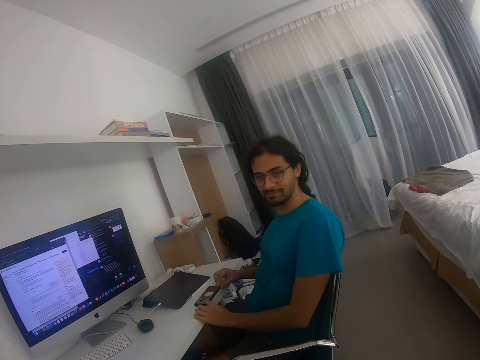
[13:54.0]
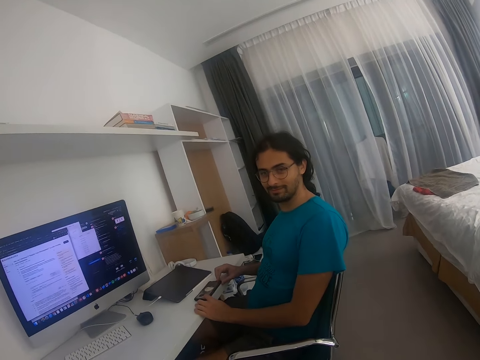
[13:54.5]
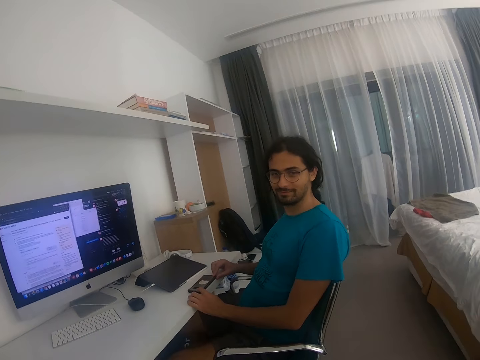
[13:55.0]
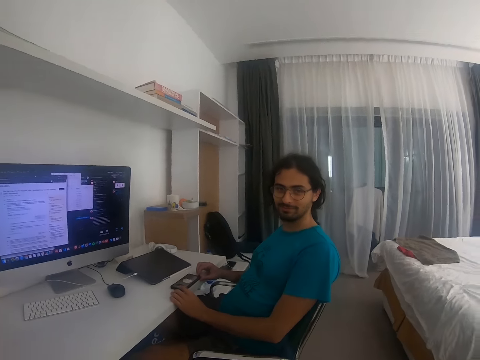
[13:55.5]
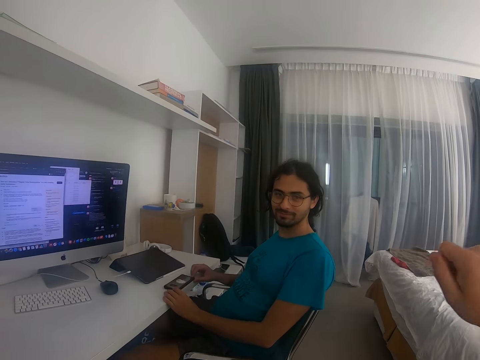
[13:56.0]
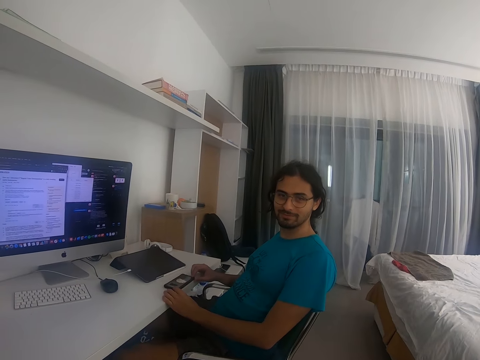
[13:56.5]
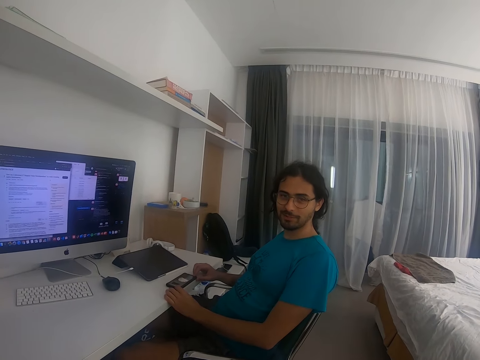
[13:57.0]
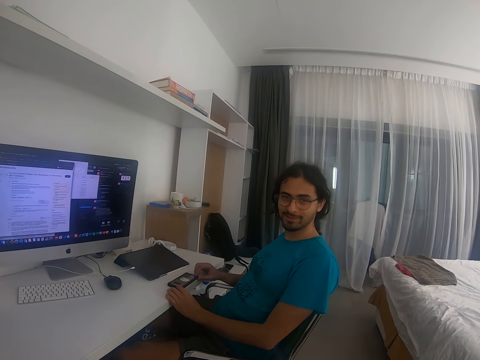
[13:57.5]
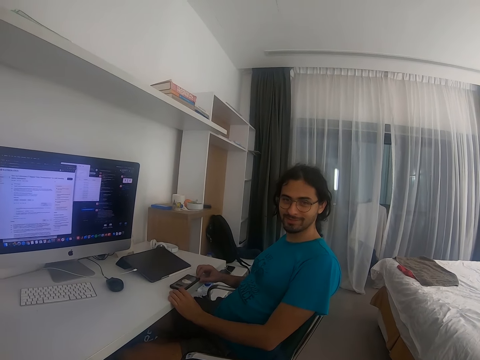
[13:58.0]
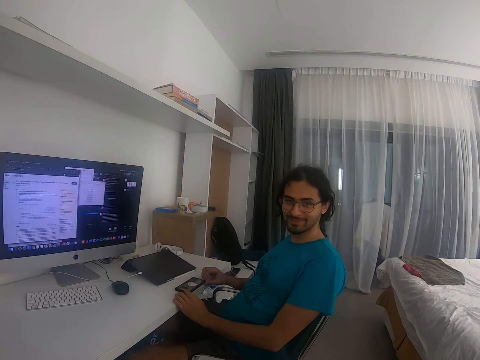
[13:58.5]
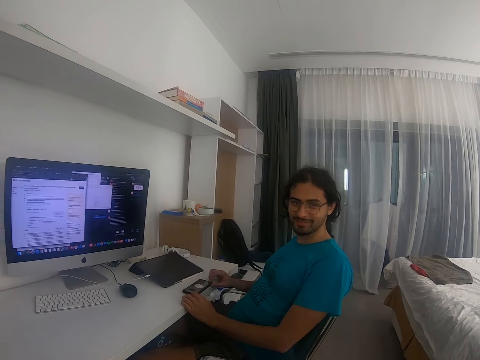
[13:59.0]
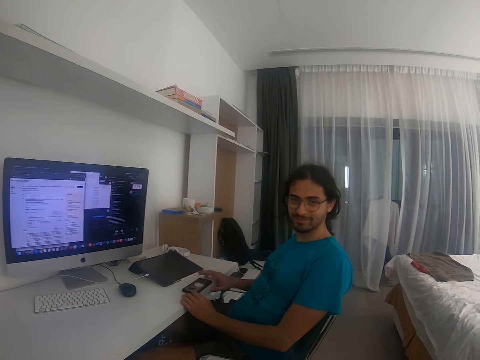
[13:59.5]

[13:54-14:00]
The camera wearer looks around. They interact with a man. They talk with the man.

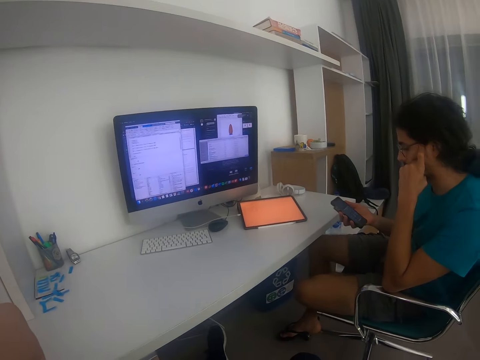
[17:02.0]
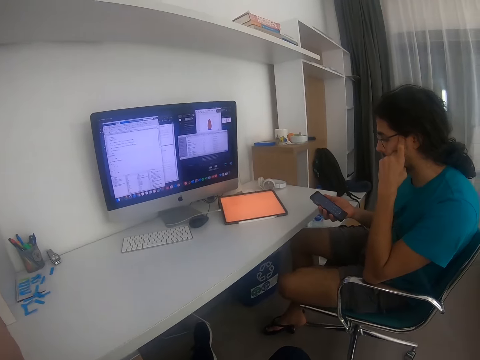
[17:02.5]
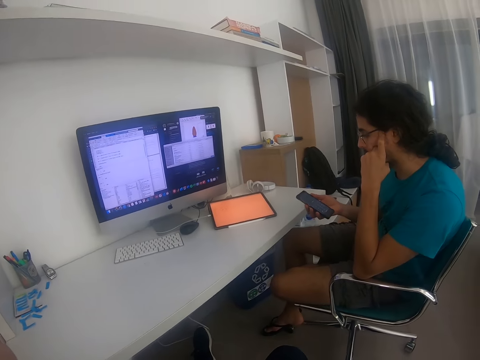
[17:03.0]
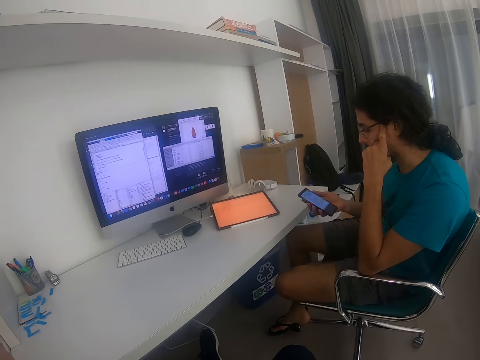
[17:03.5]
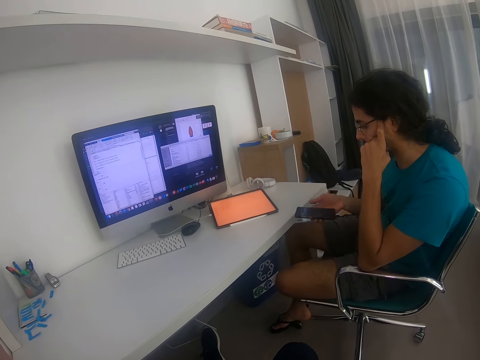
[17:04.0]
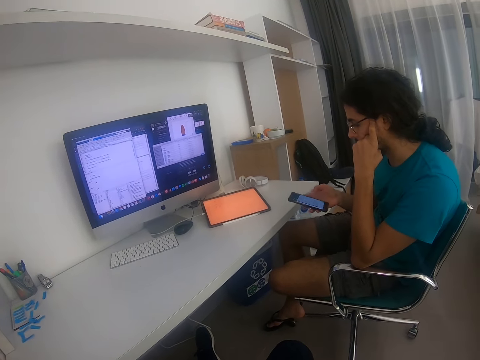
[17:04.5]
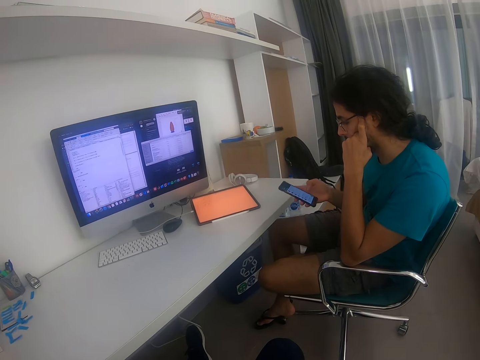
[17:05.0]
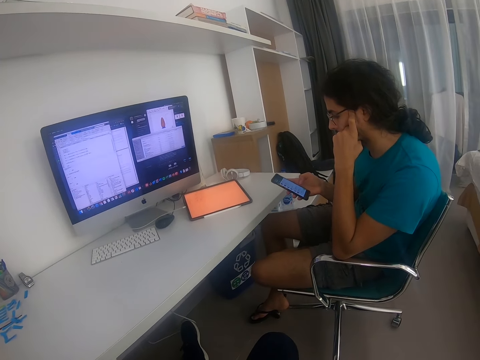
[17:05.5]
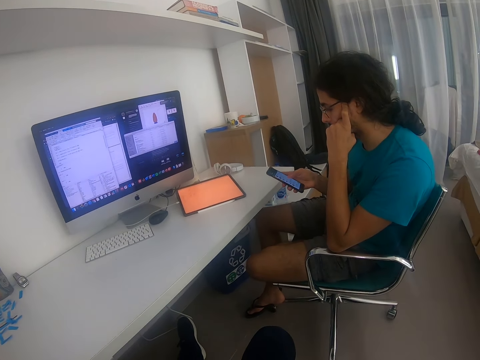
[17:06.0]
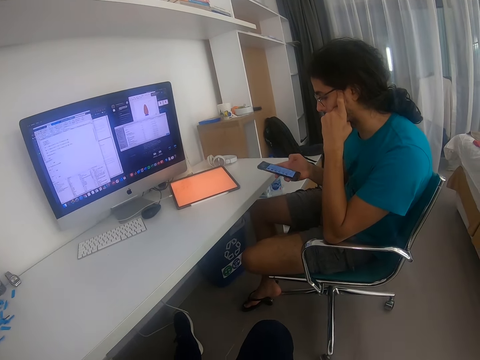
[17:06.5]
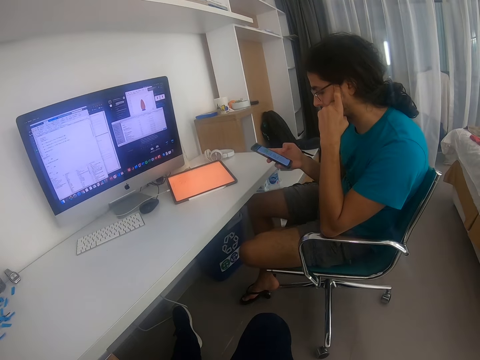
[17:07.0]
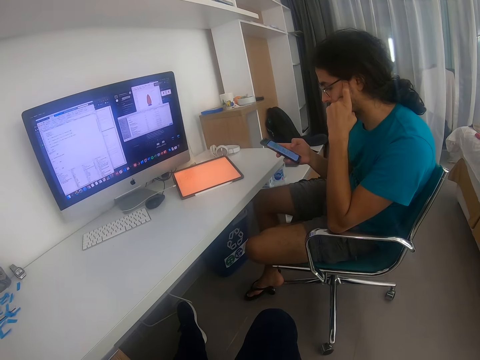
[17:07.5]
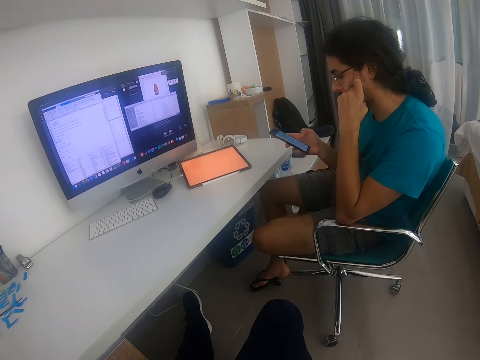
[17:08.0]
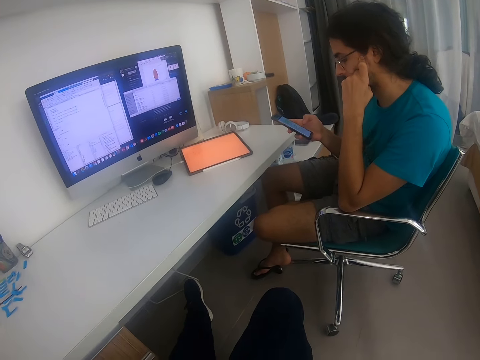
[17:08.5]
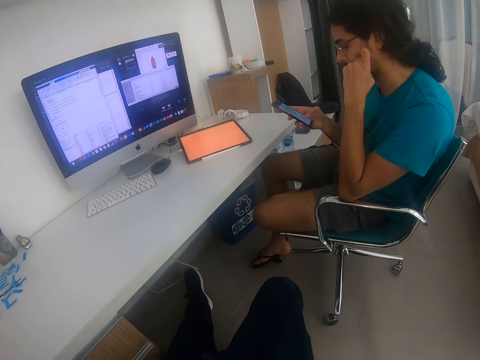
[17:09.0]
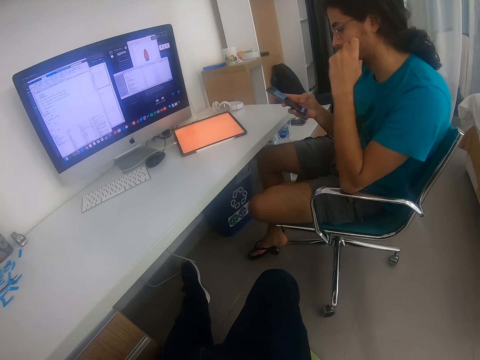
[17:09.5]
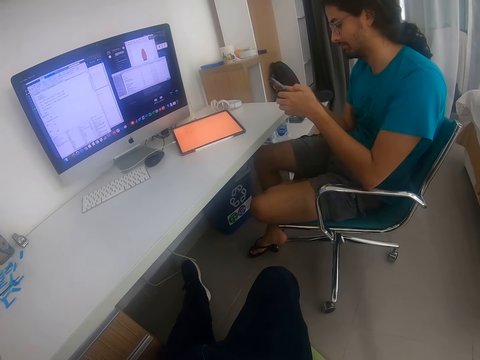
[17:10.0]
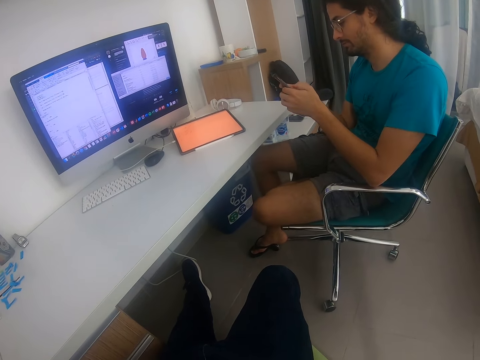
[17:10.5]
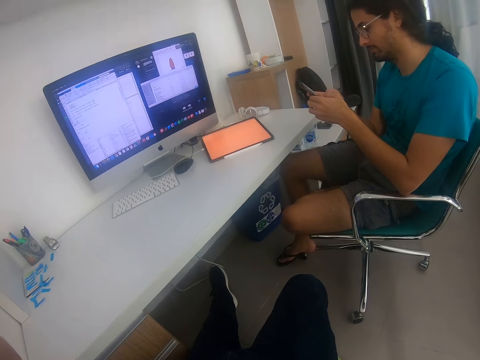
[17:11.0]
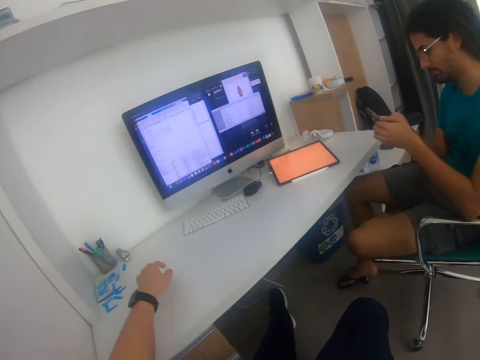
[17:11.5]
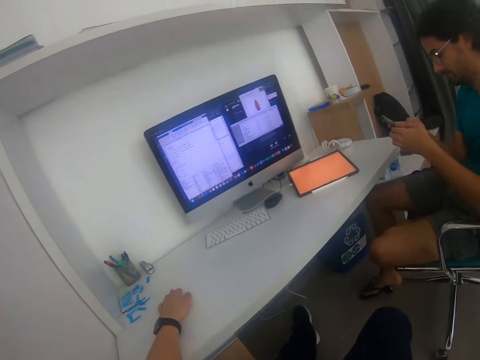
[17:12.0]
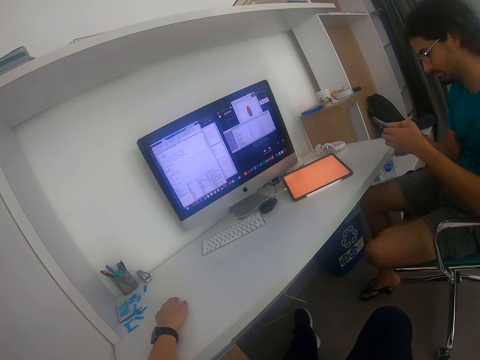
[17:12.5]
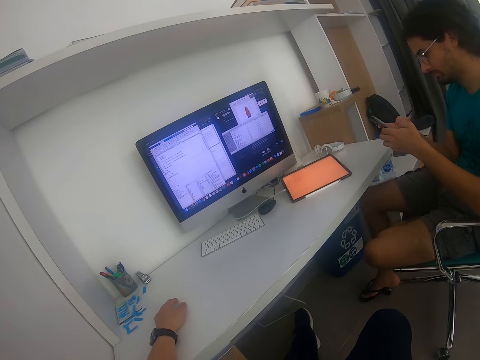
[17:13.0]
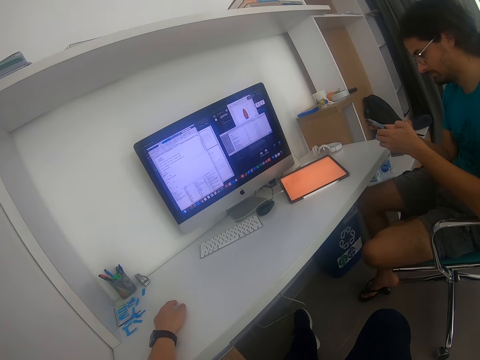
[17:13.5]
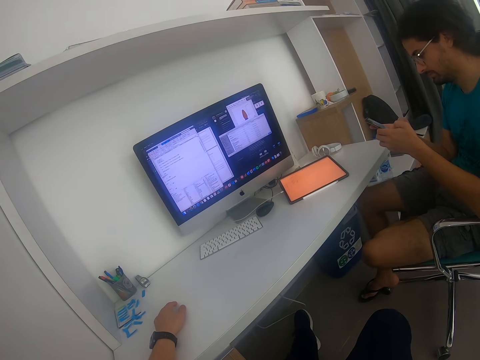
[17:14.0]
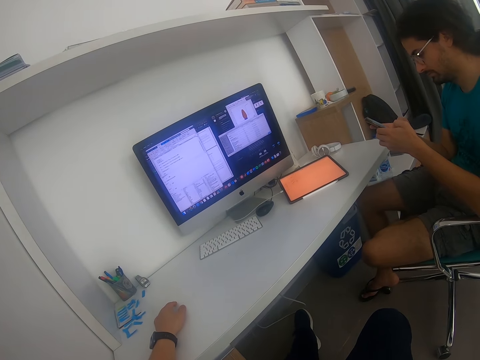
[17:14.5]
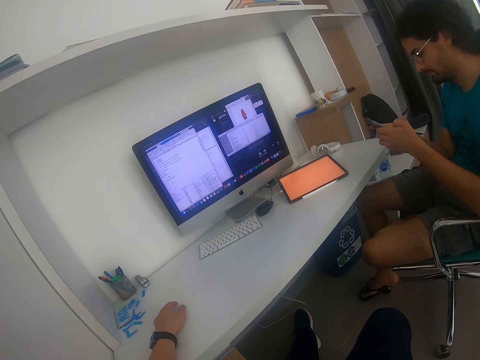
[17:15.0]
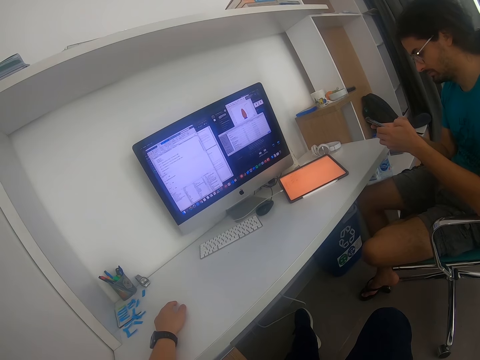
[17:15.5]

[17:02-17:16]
The camera wearer interacts with a man. He puts his hand on the table.

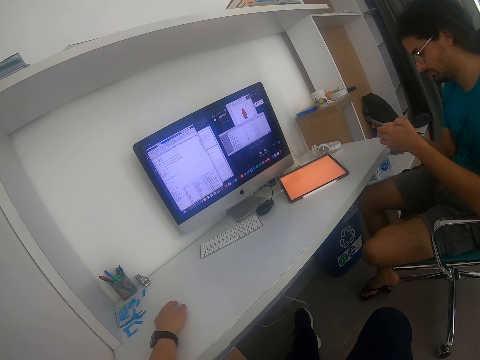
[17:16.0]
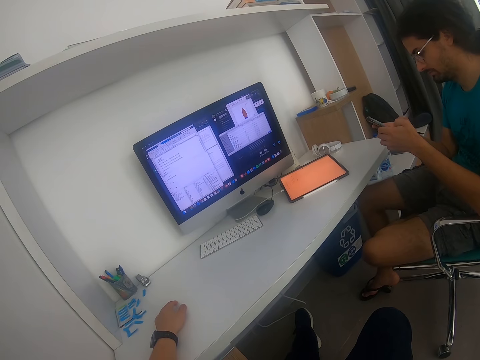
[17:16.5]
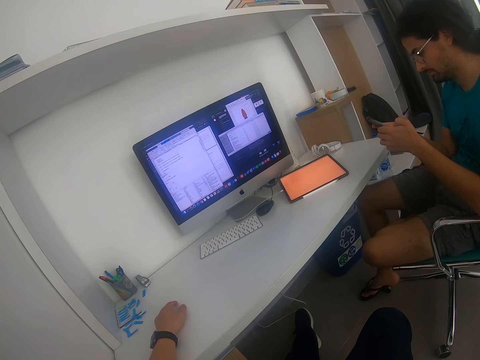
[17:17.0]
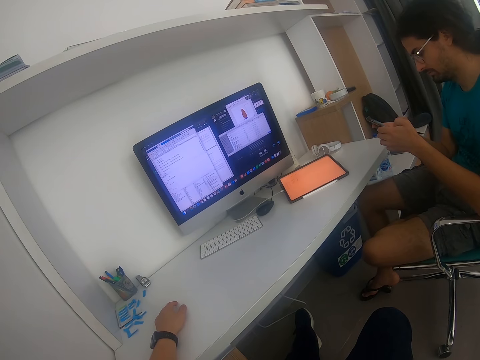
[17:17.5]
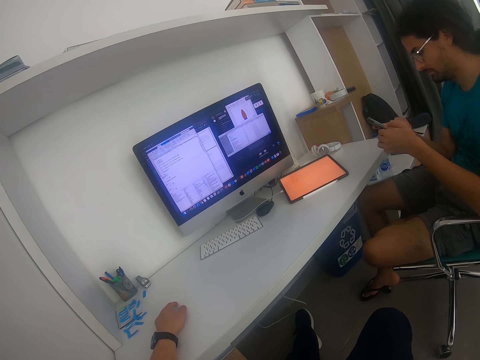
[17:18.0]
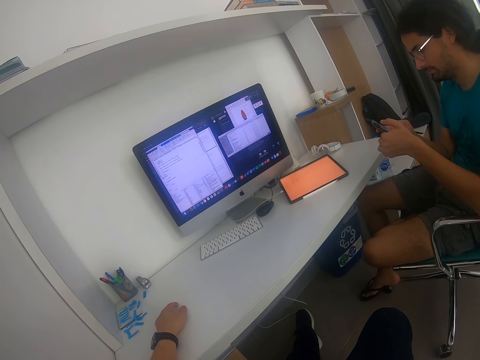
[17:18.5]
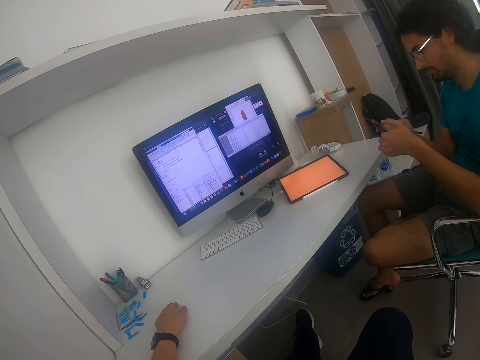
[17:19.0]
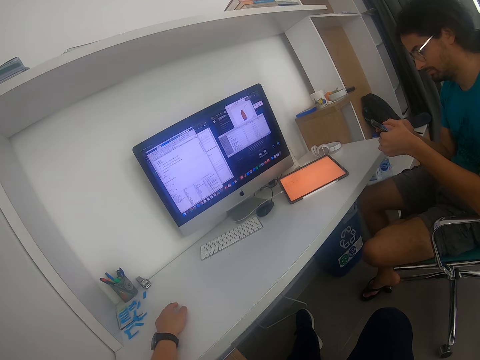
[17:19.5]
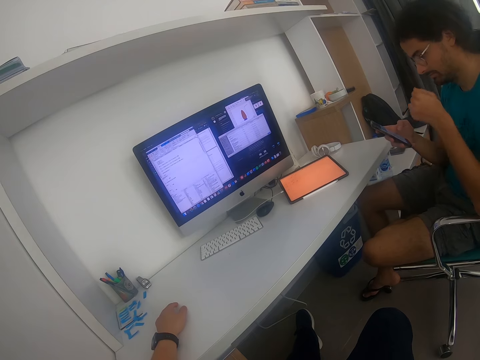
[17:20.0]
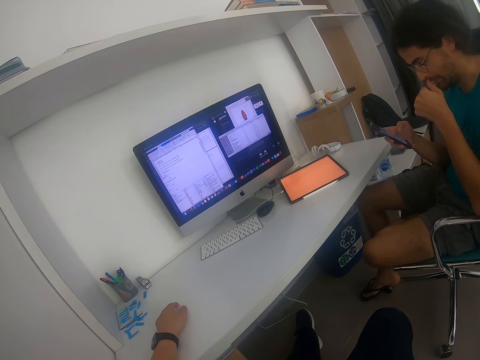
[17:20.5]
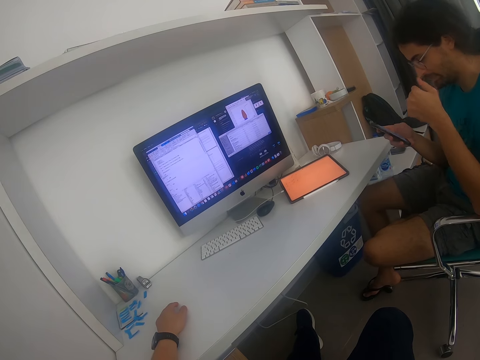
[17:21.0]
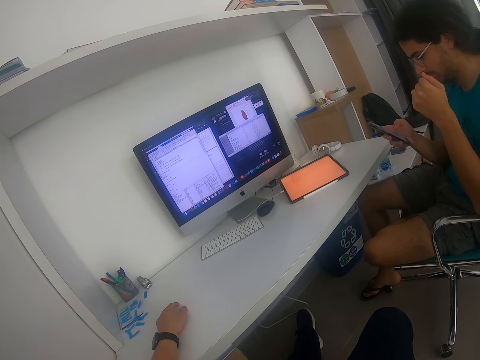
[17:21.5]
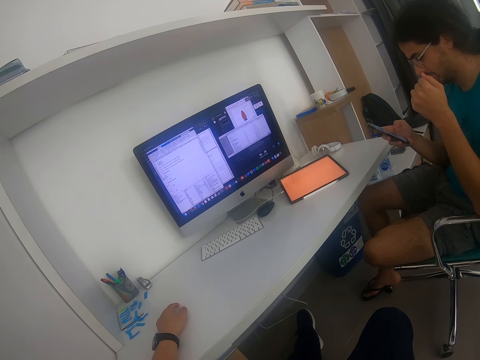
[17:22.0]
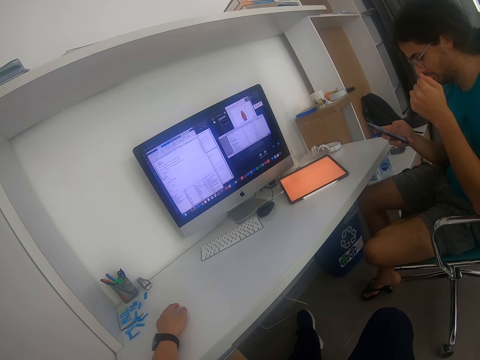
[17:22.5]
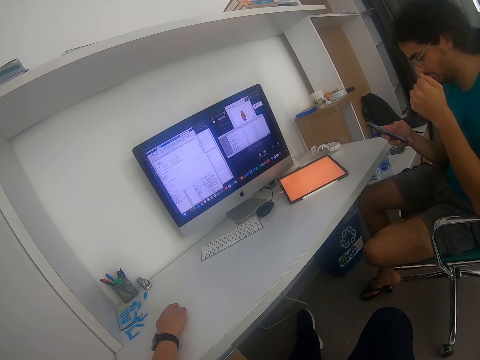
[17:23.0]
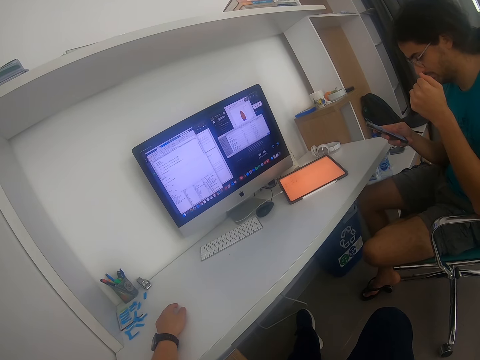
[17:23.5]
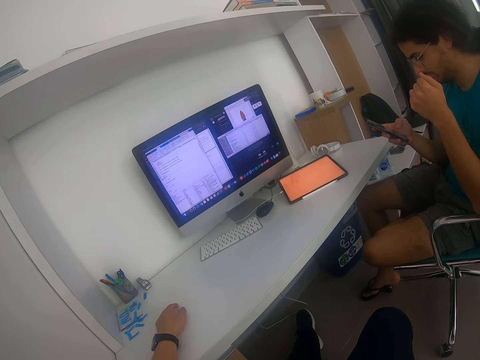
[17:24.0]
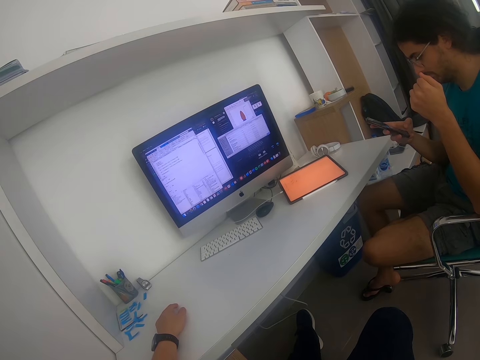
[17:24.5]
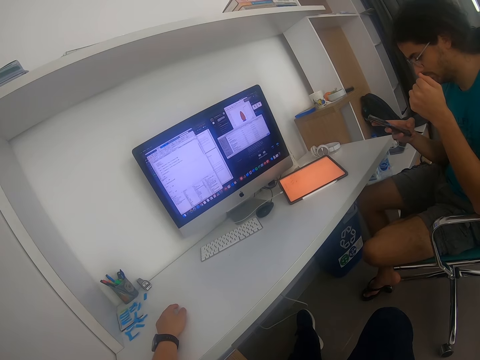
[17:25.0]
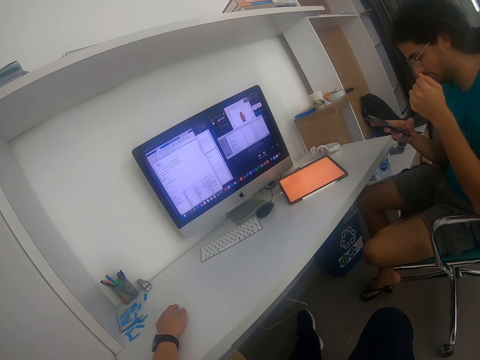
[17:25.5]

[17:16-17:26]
A person touches the phone. The person touches the nose.
